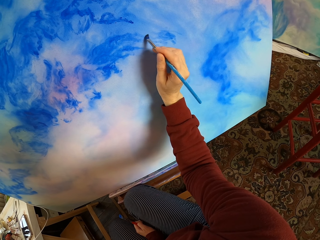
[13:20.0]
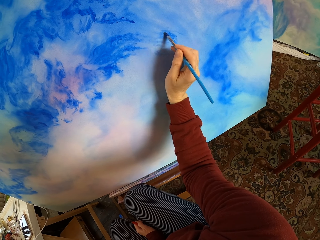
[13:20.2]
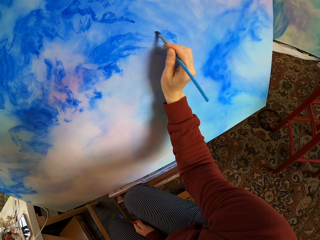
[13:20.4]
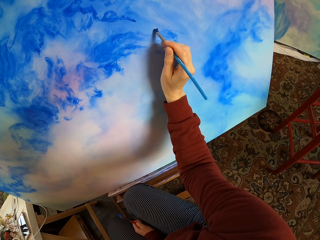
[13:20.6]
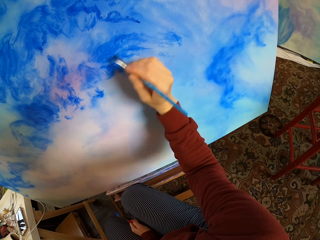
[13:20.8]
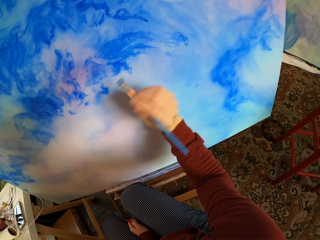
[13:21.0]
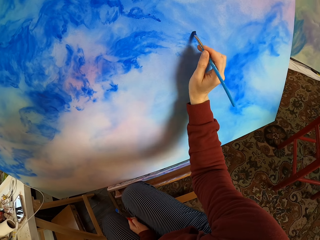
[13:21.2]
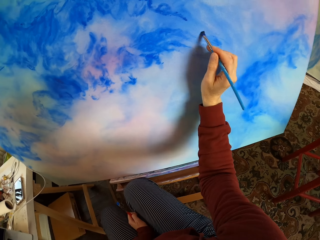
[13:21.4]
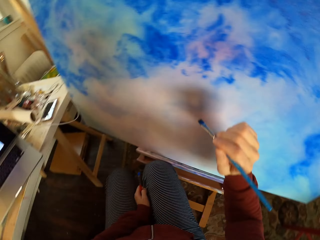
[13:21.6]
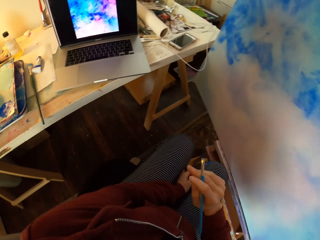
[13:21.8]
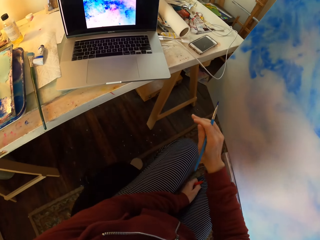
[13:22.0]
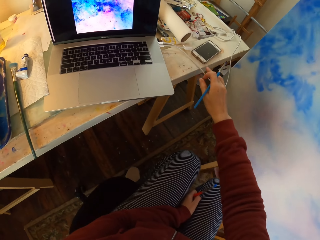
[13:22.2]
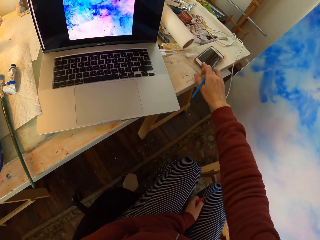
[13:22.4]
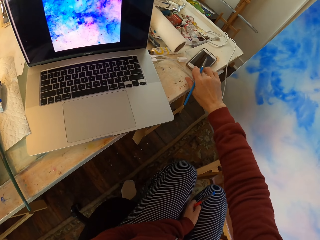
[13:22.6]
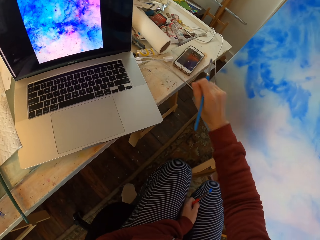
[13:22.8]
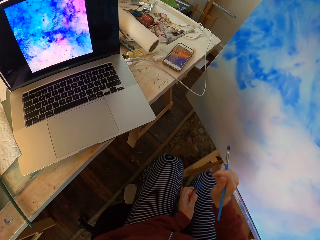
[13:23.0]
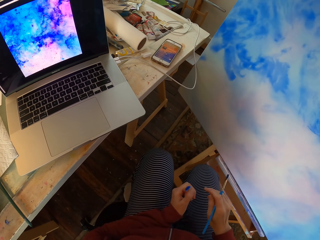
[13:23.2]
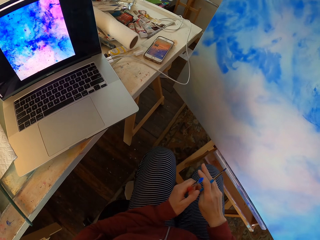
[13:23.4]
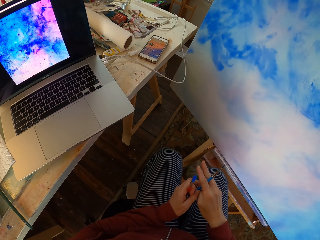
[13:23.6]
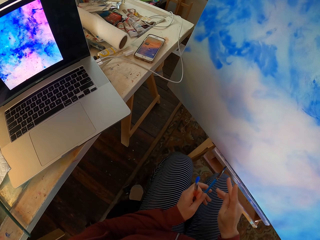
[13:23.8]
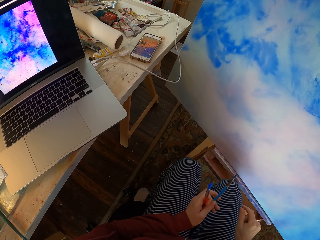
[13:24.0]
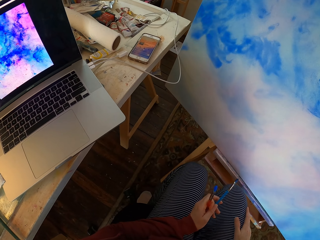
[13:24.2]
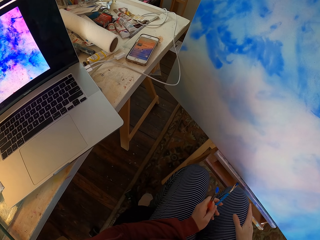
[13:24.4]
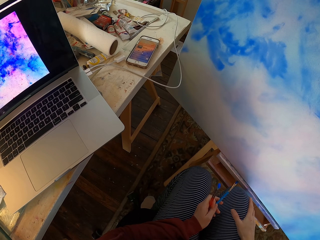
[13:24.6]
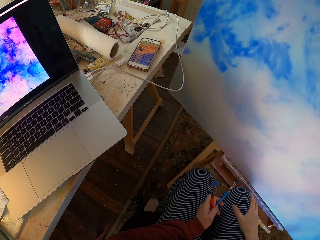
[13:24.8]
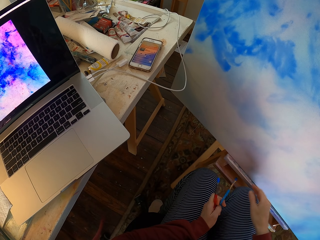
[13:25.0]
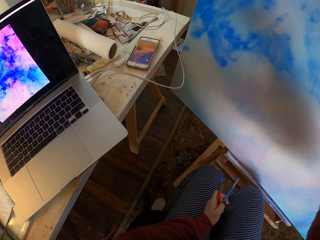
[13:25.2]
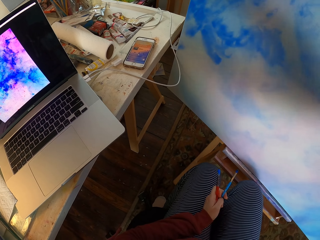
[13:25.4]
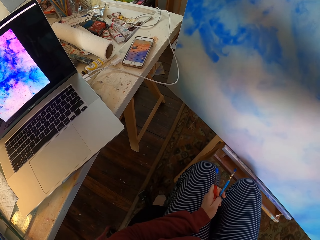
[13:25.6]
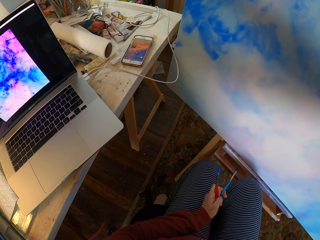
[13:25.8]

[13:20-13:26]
The camera wearer holds the brush. They press the phone. They hold the brush. They put the hand on the lap. They lift the hand.
